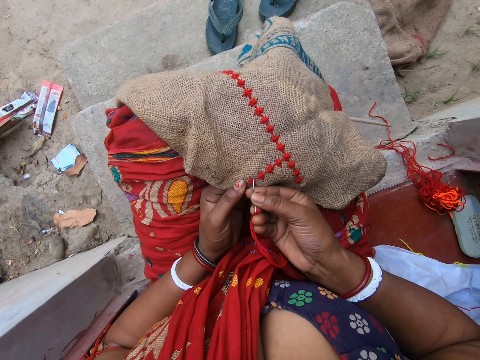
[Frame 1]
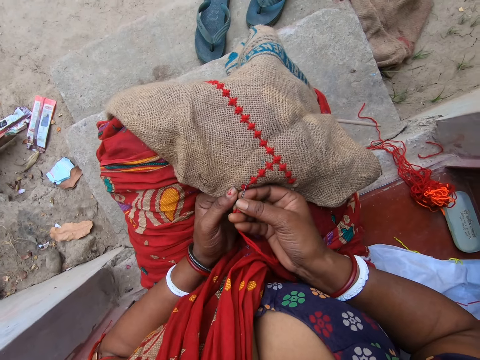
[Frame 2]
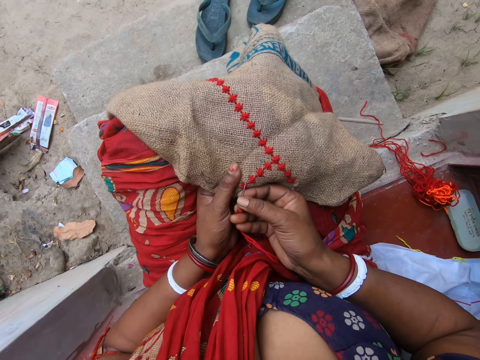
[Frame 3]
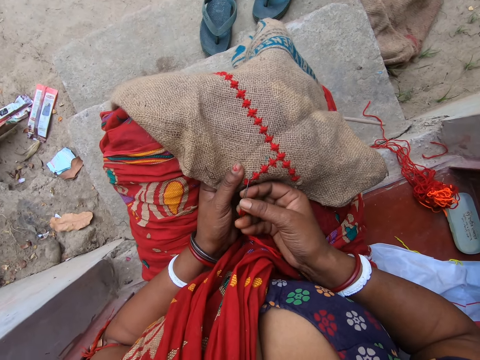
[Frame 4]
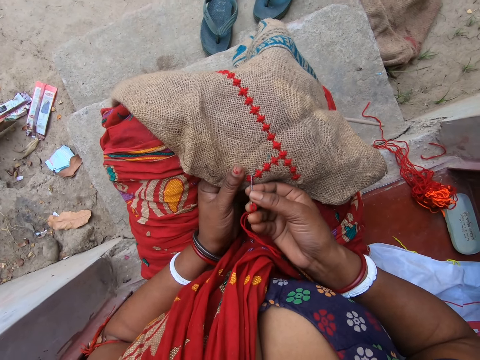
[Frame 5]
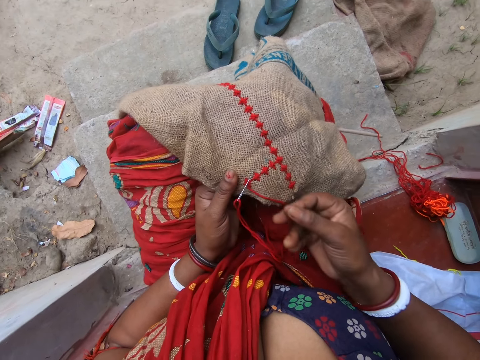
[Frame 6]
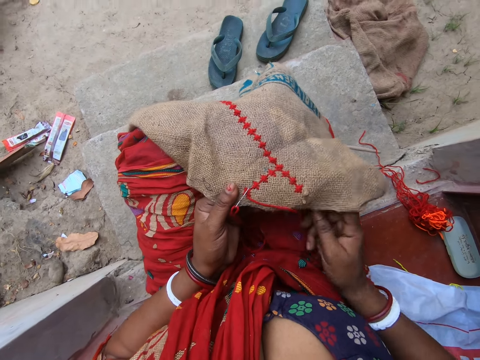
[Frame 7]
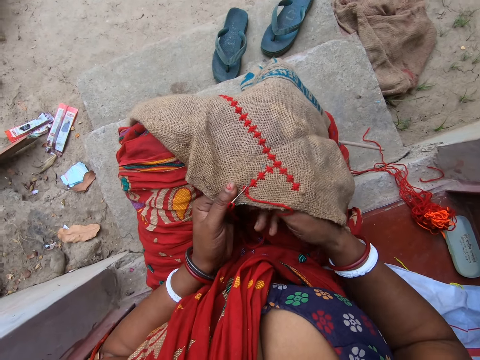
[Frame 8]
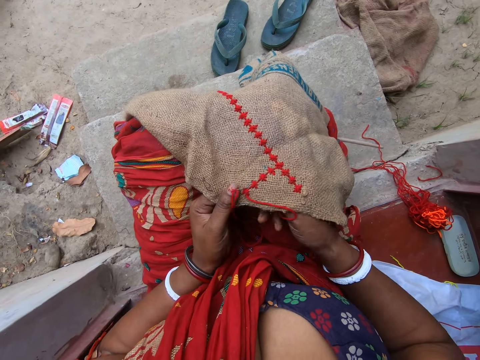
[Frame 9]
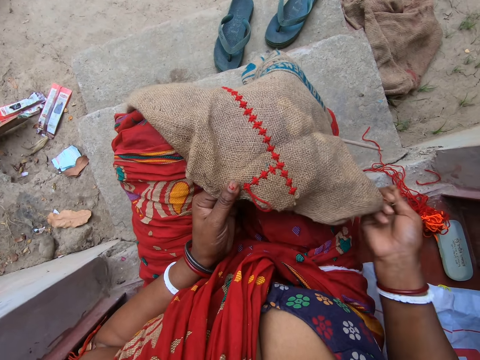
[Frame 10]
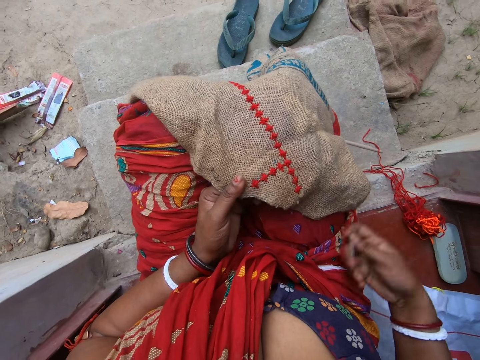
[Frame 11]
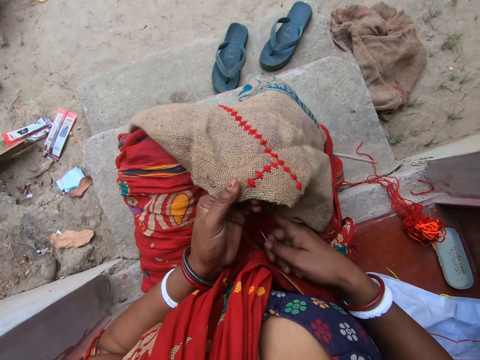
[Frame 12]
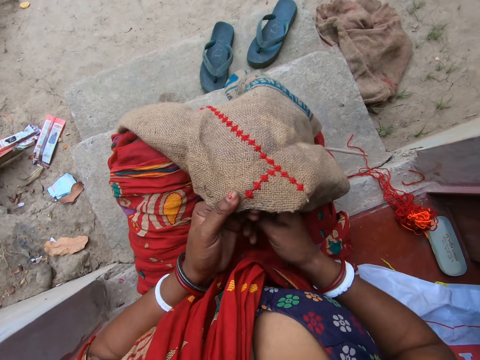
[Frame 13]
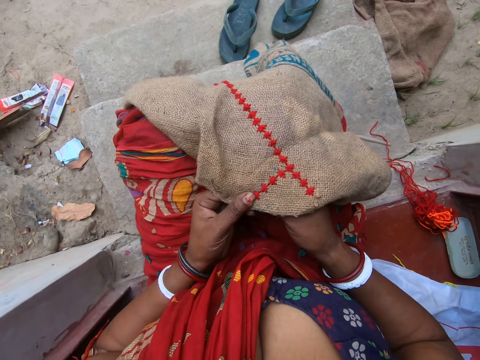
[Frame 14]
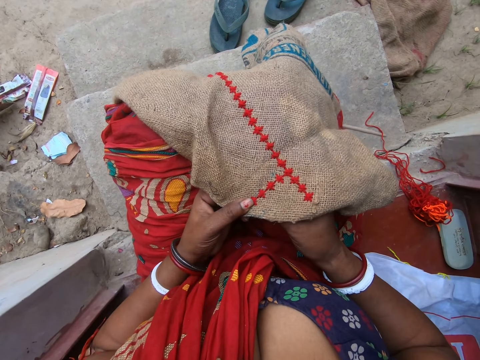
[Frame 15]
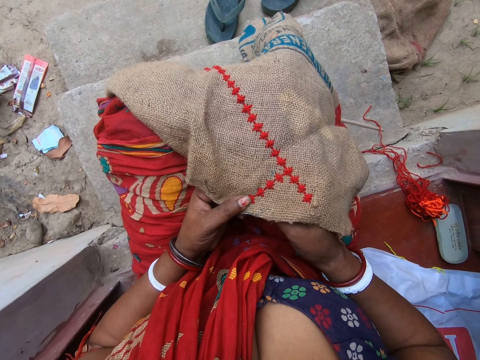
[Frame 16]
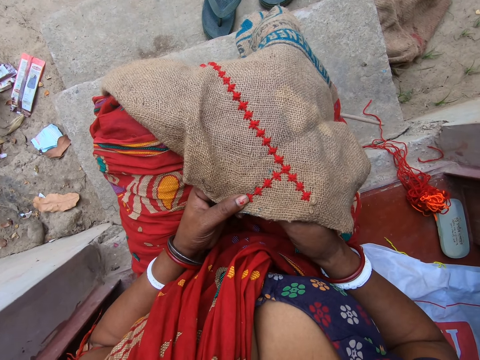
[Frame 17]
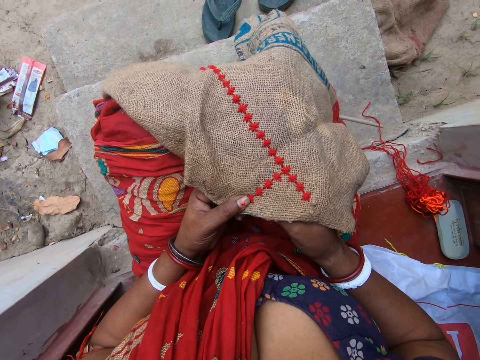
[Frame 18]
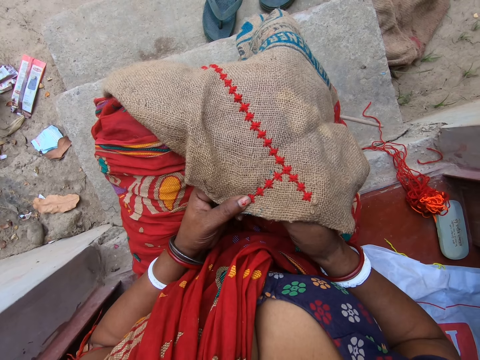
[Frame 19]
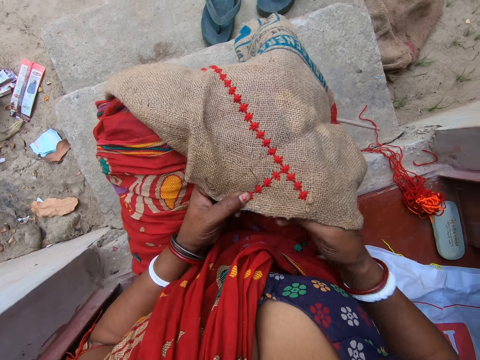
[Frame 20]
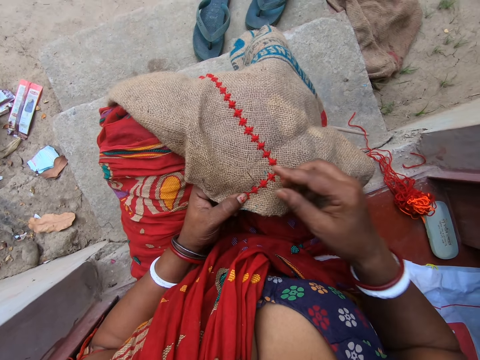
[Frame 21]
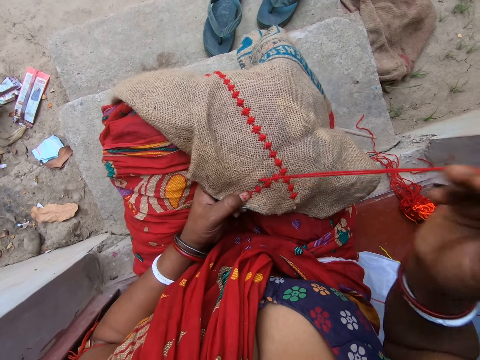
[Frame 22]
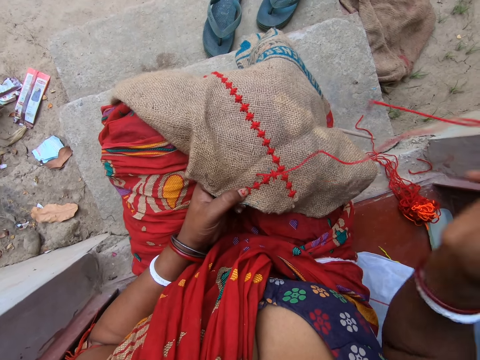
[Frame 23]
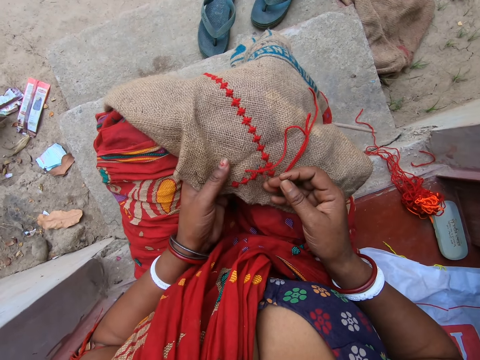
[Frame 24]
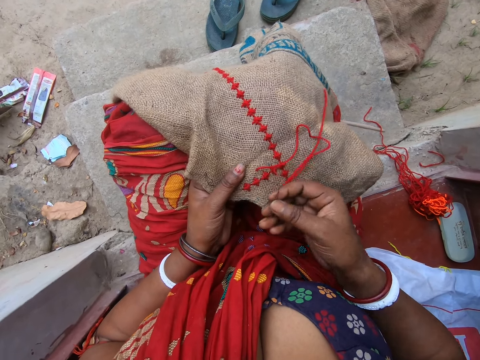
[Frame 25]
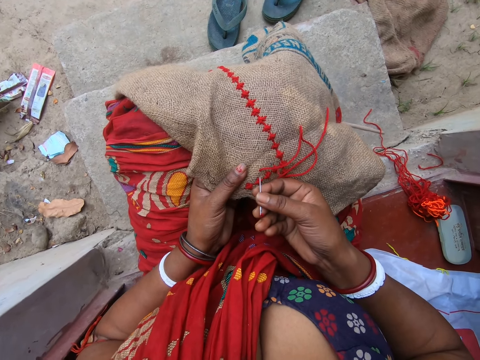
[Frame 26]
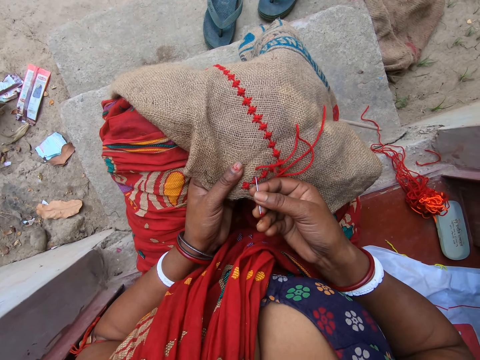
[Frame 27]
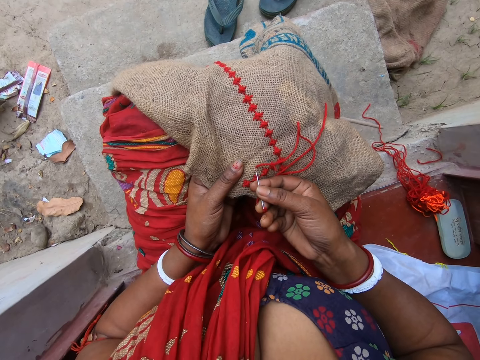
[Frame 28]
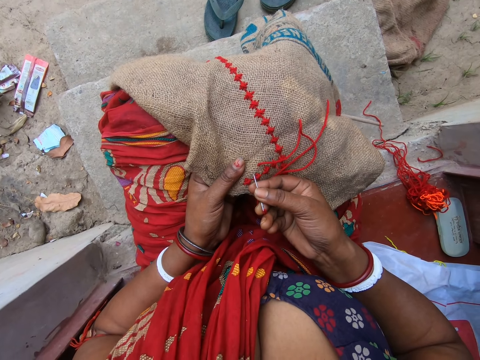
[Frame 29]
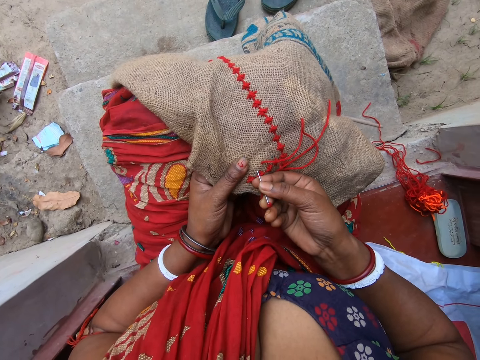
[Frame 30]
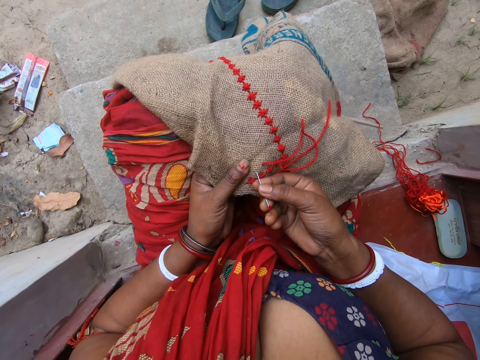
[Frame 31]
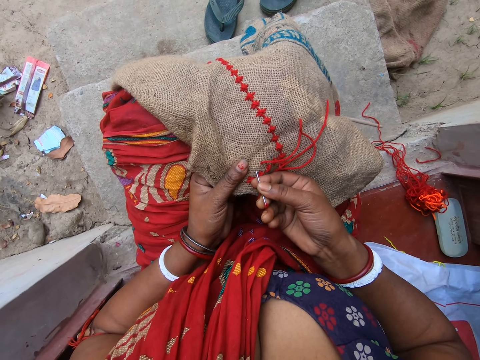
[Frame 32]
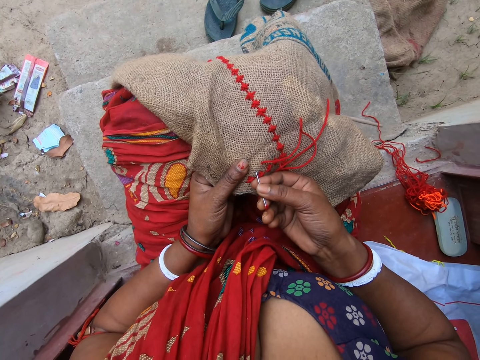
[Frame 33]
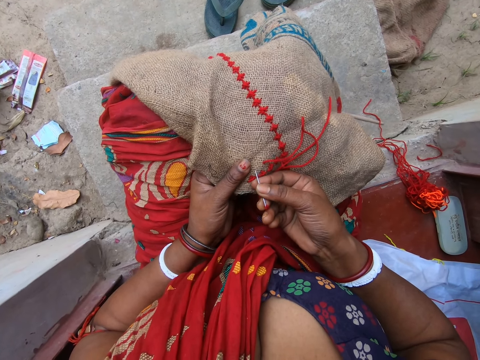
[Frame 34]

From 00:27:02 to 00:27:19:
A boy talks.

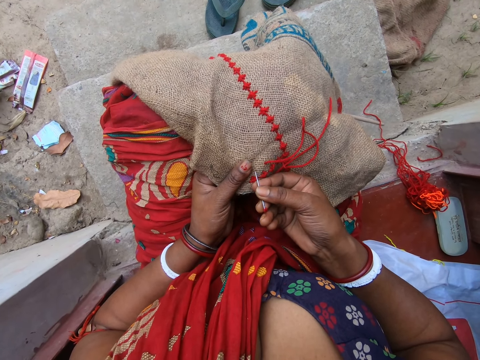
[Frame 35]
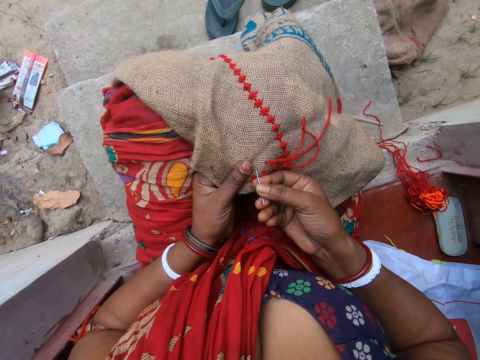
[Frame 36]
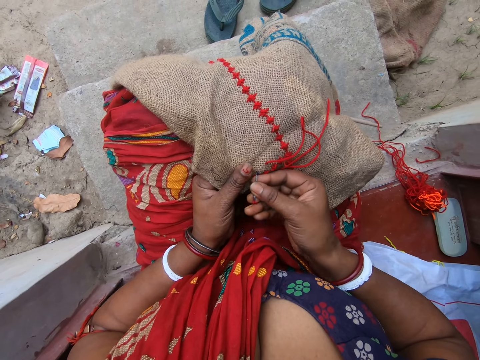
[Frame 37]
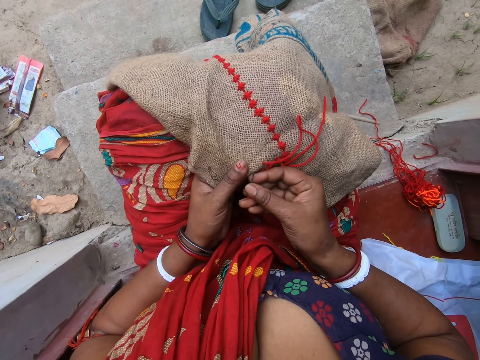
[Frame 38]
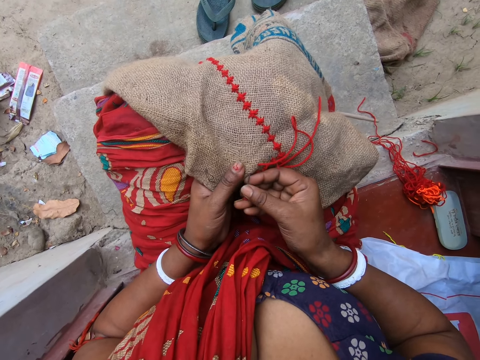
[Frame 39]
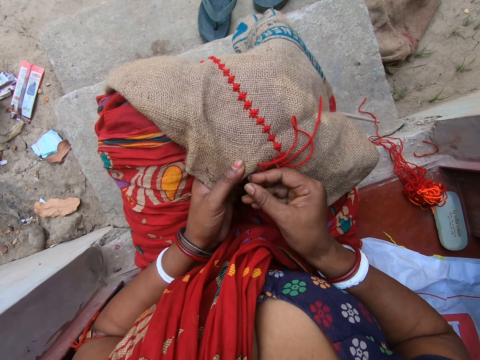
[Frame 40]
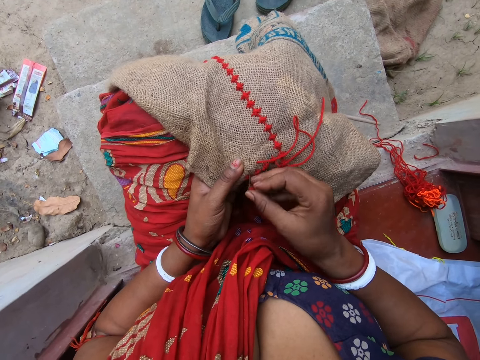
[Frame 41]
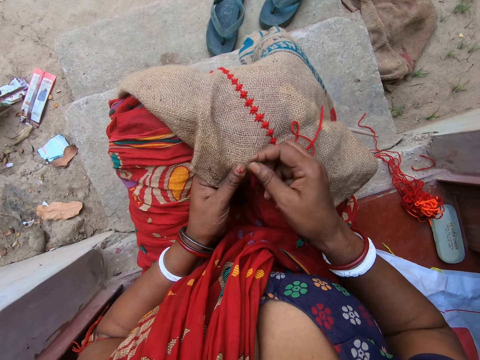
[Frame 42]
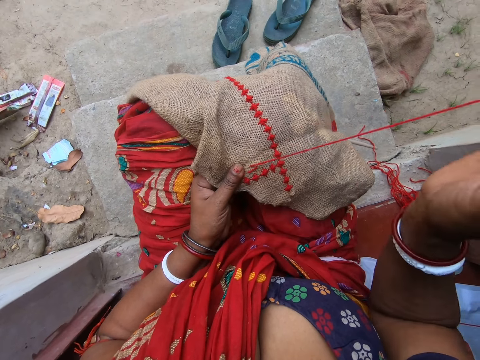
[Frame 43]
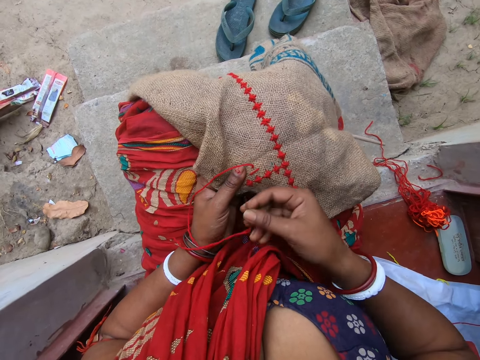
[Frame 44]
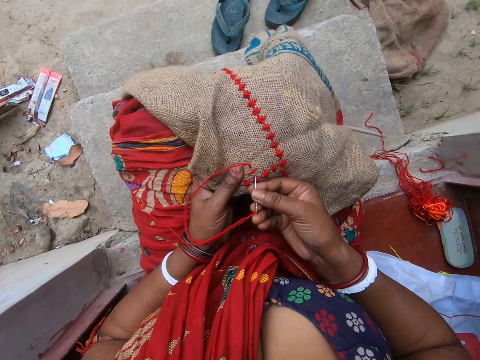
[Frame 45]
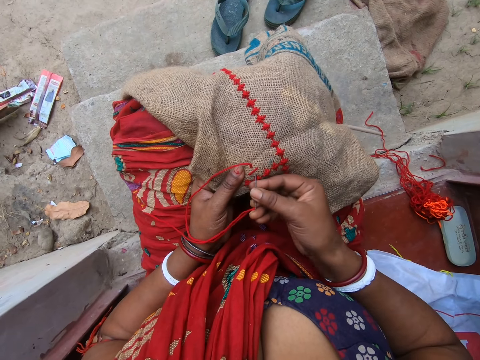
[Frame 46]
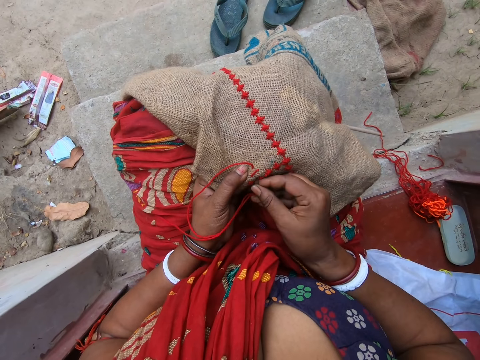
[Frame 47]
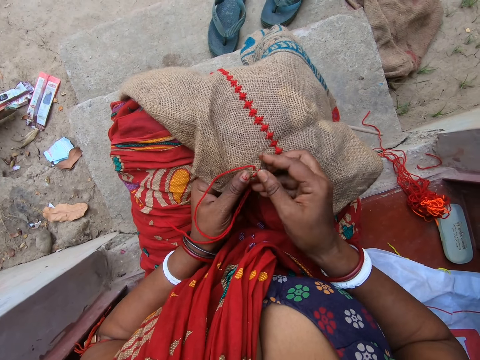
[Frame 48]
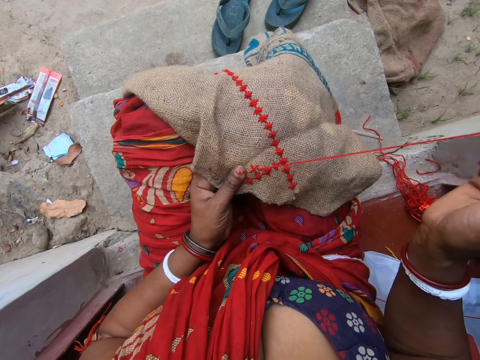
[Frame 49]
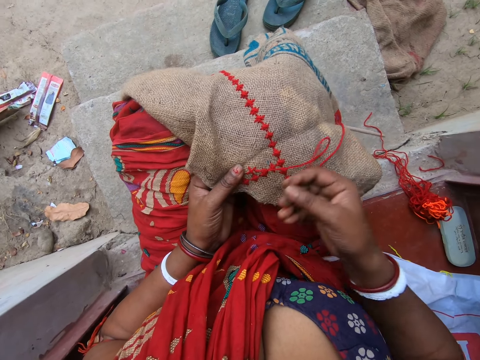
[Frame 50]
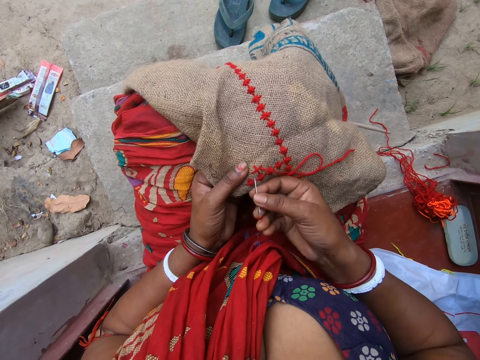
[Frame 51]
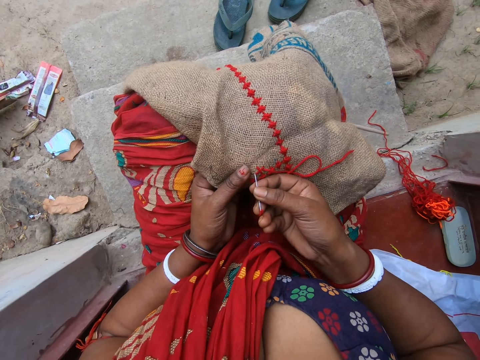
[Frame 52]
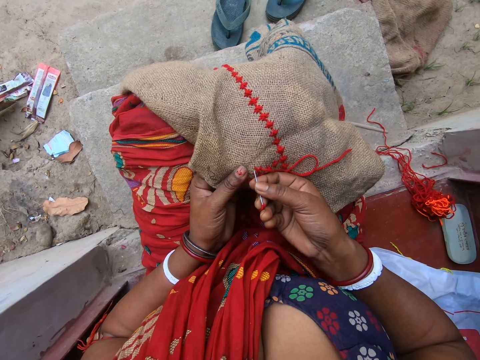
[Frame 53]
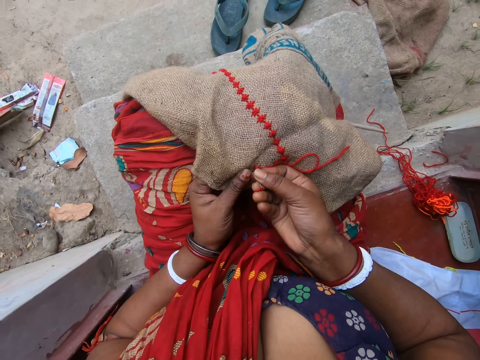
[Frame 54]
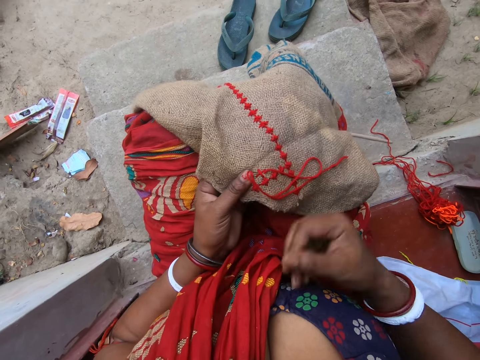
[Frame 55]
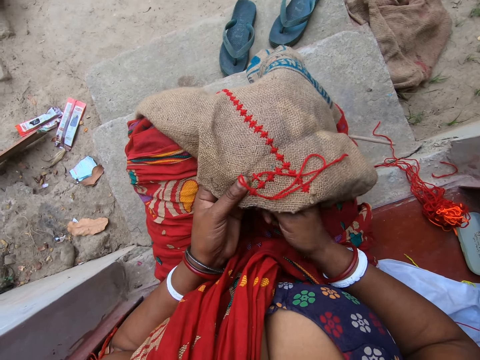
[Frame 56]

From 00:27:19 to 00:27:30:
A woman receives a phone call.
